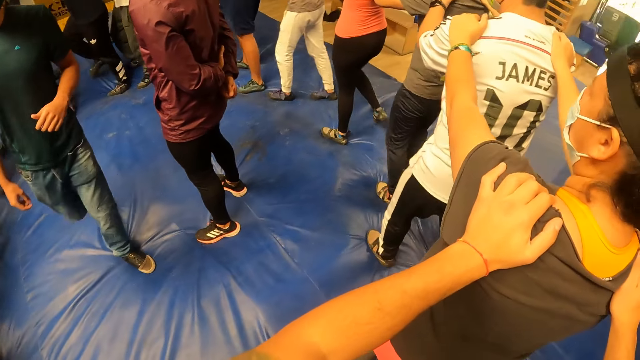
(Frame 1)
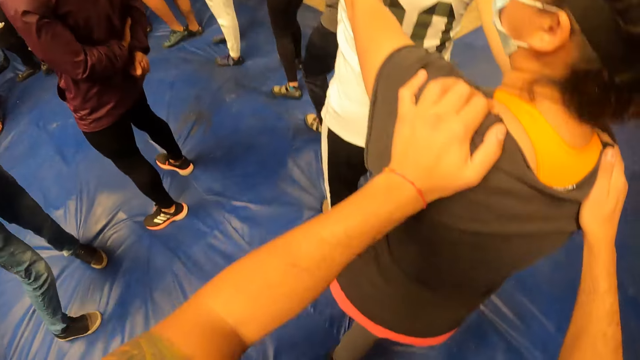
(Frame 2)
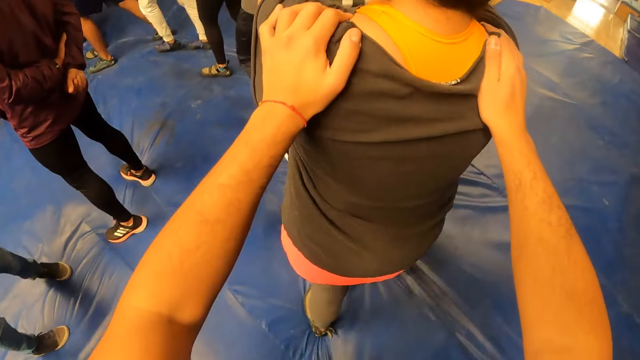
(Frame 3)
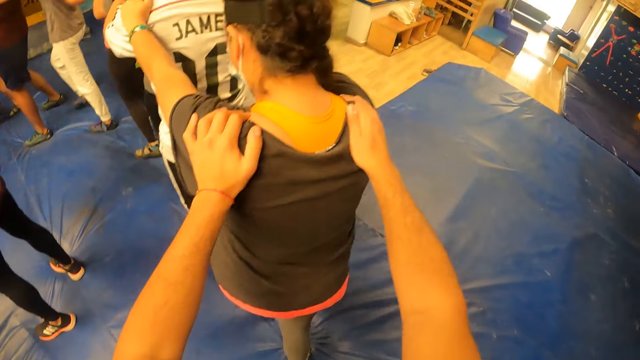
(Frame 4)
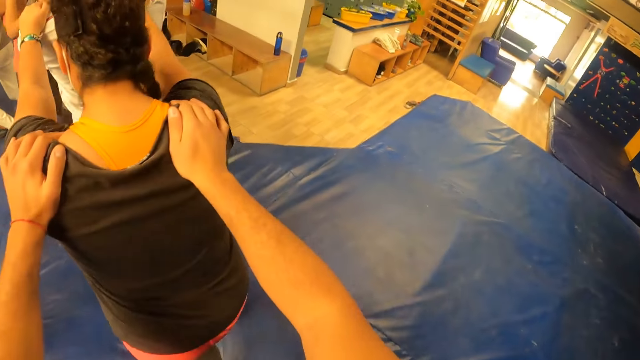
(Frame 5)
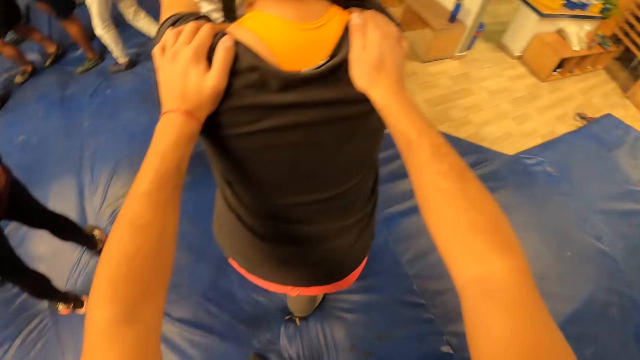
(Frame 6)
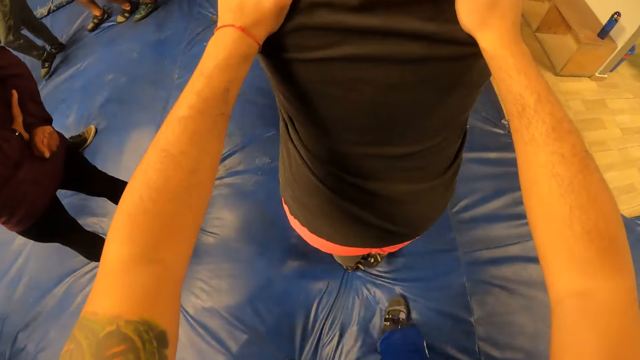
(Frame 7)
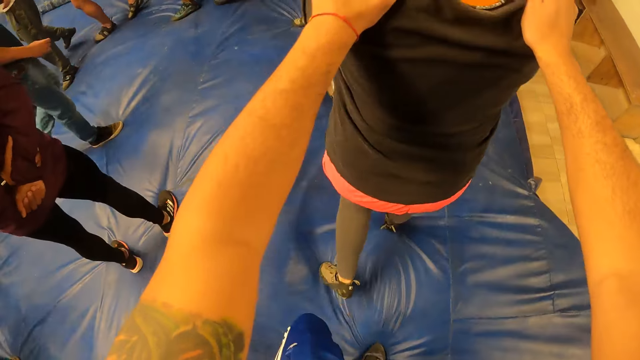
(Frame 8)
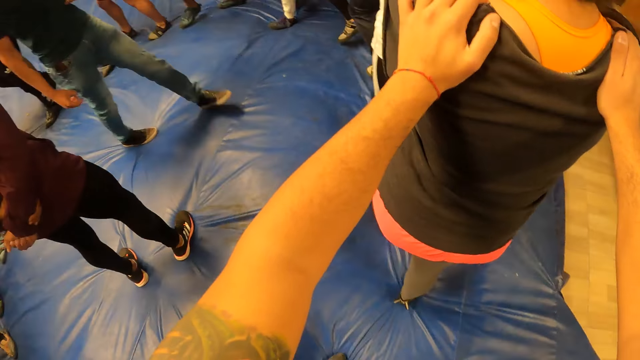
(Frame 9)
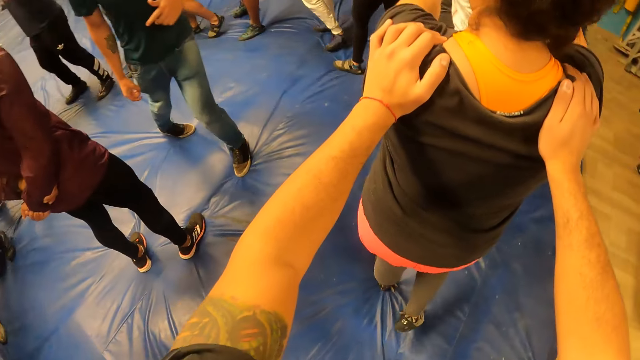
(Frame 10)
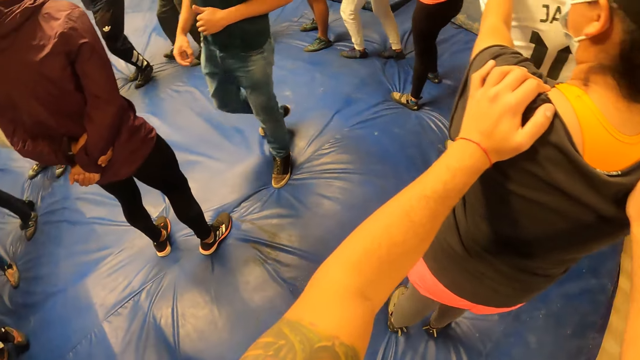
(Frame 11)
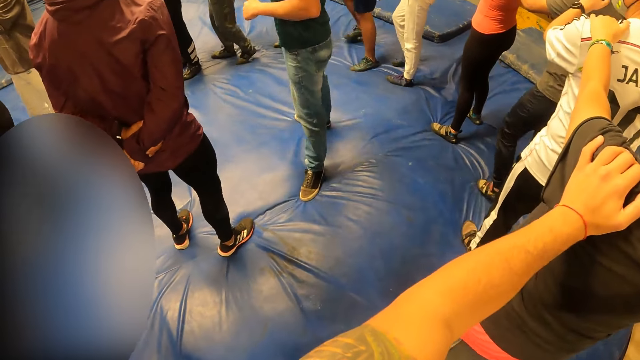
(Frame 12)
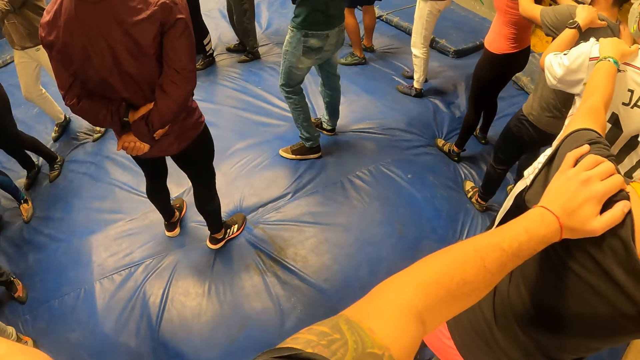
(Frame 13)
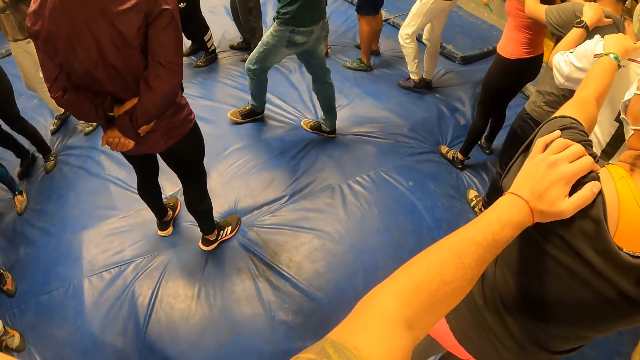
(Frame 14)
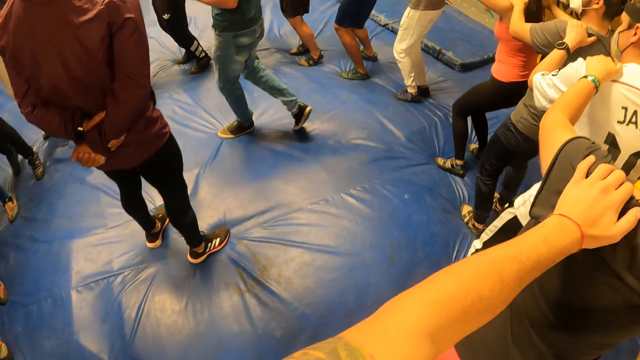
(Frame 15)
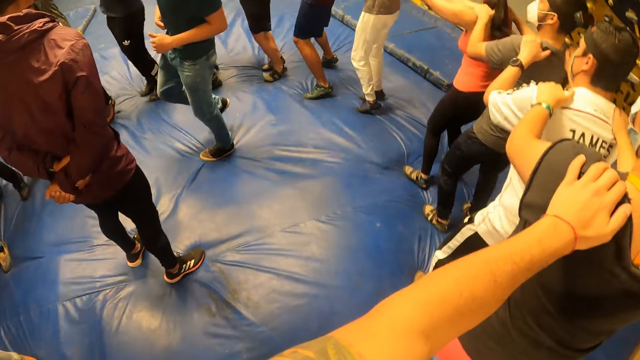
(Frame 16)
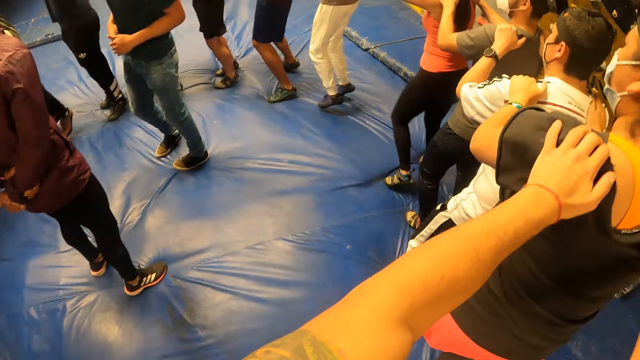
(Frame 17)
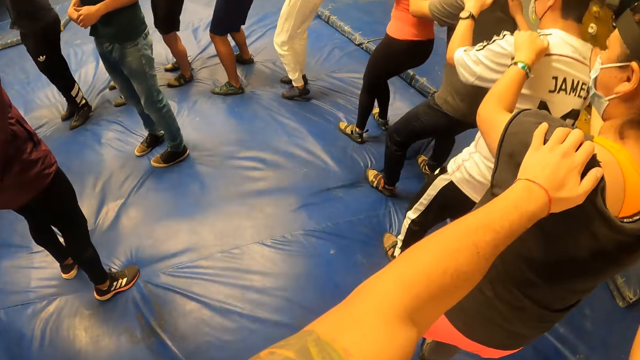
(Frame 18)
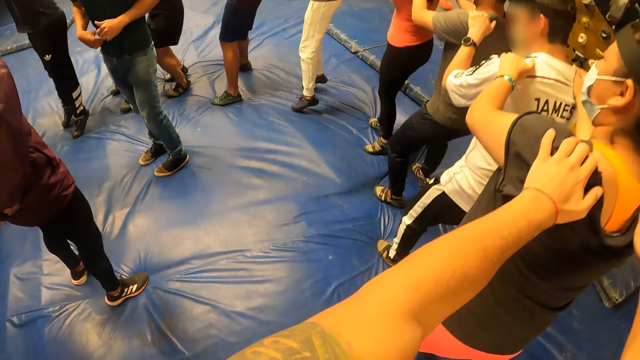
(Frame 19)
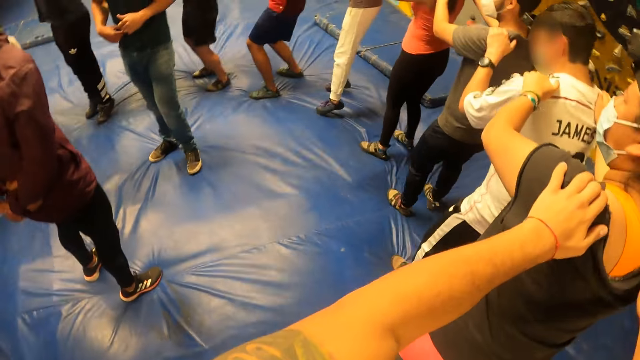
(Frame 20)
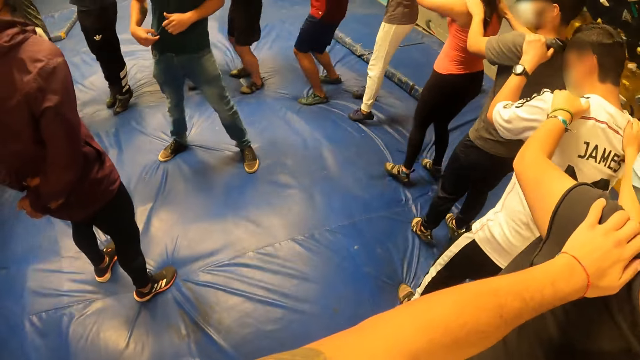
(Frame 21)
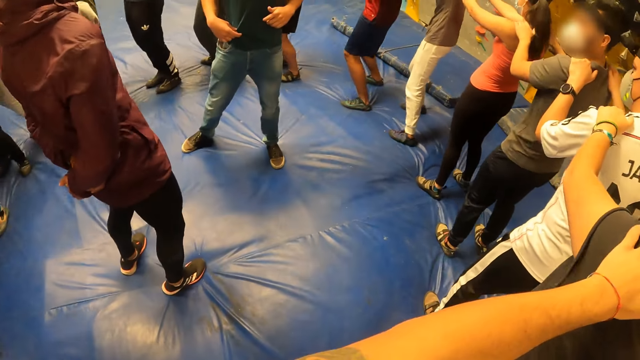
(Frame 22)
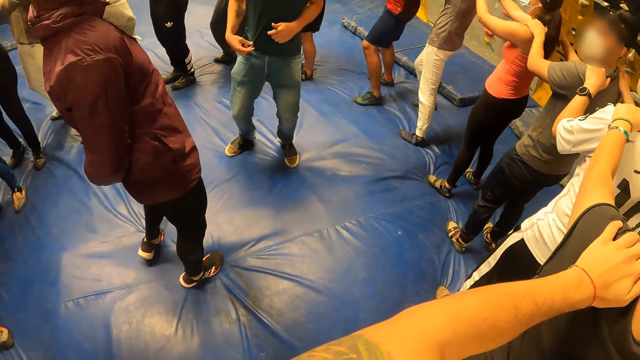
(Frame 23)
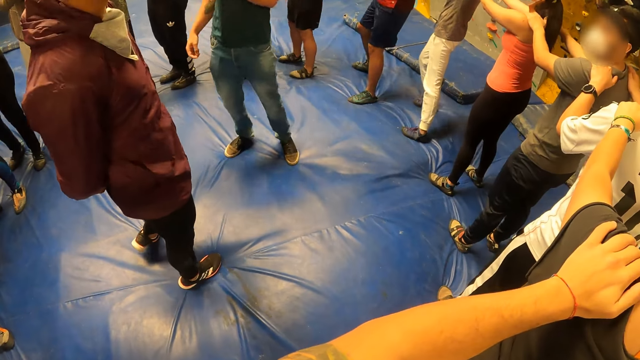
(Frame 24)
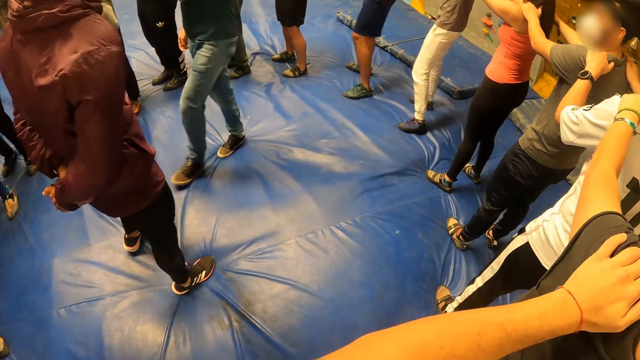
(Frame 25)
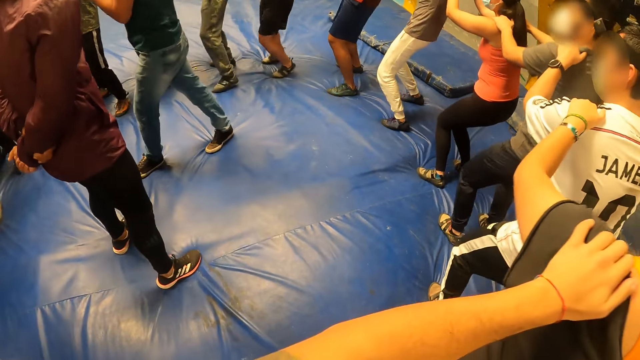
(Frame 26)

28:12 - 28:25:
The camera wearer jumps backwards.

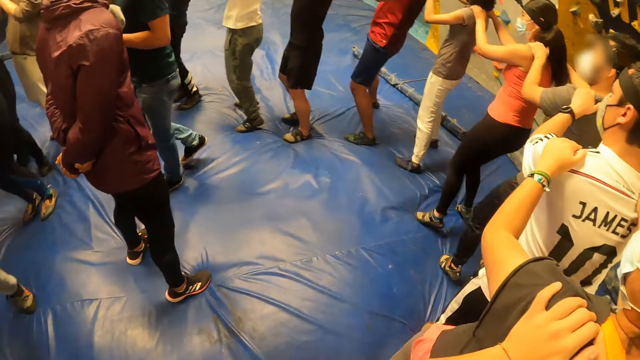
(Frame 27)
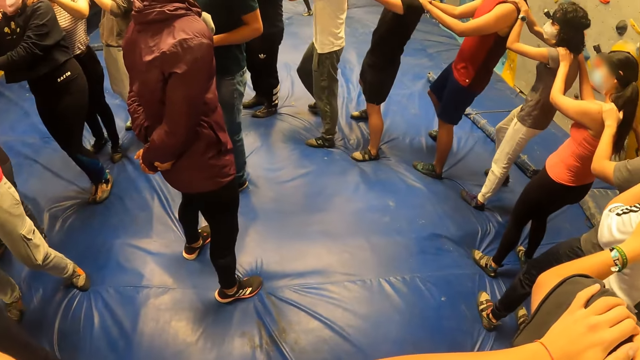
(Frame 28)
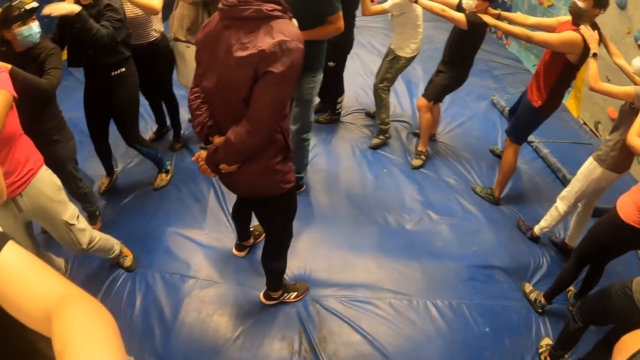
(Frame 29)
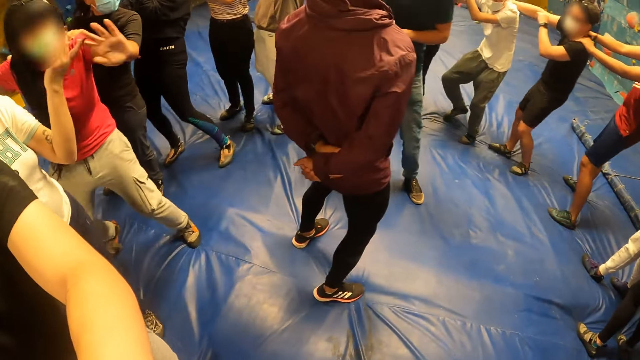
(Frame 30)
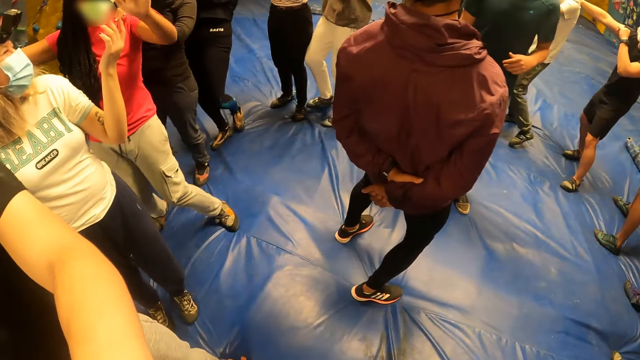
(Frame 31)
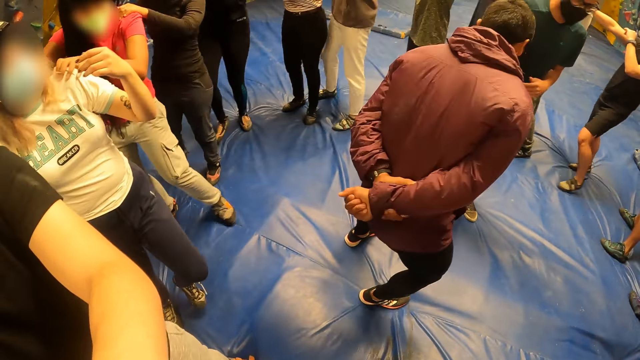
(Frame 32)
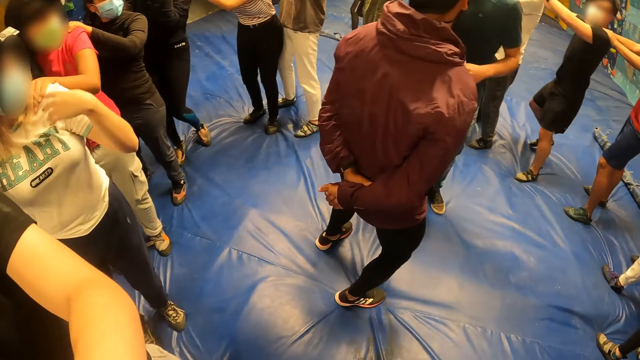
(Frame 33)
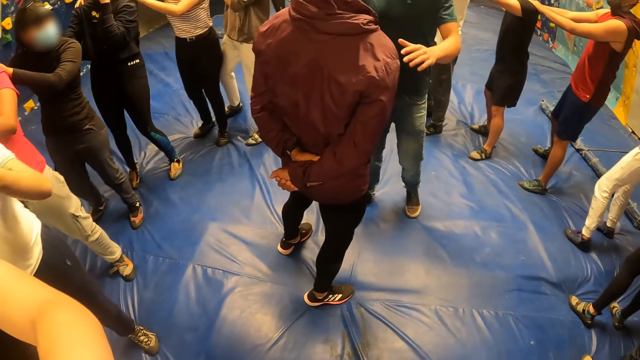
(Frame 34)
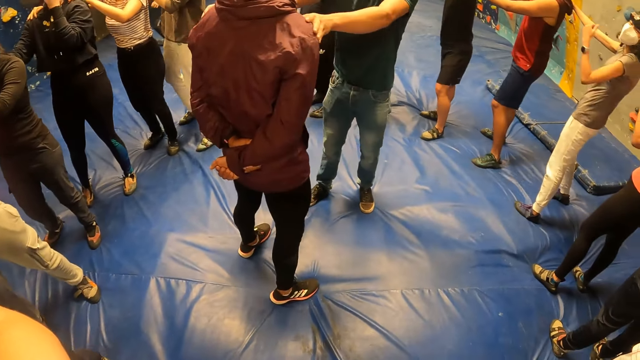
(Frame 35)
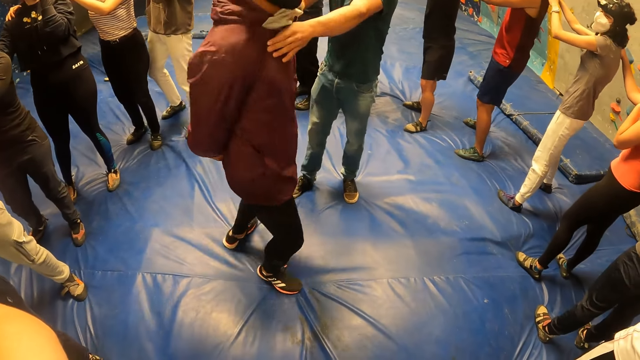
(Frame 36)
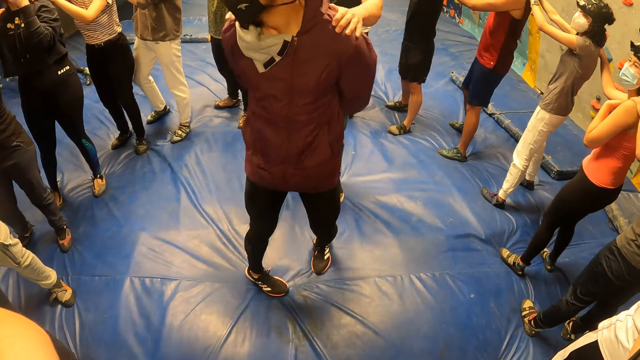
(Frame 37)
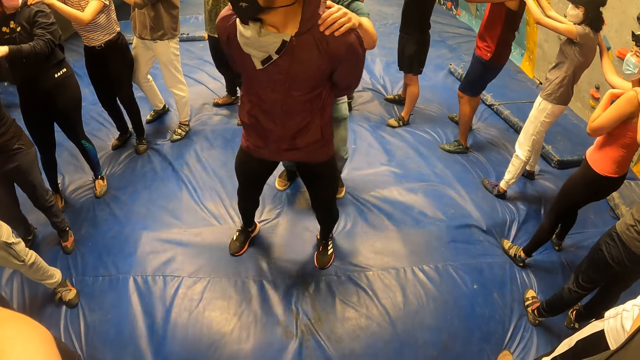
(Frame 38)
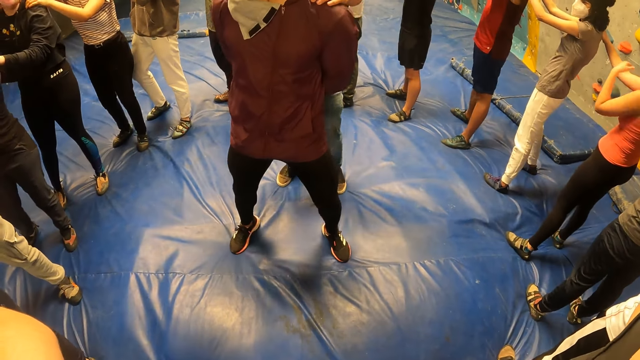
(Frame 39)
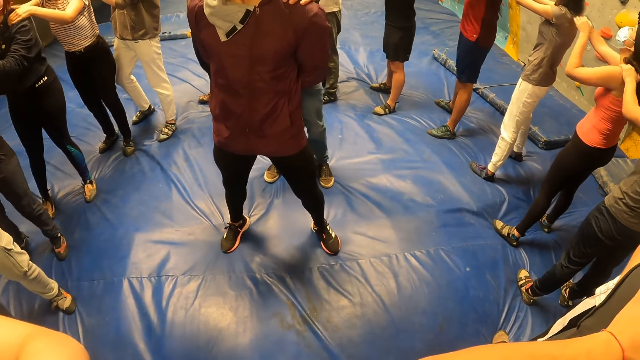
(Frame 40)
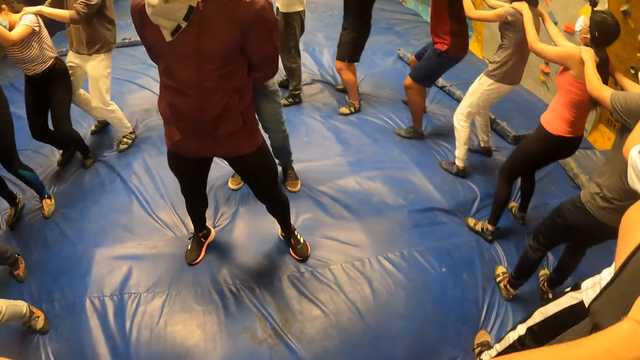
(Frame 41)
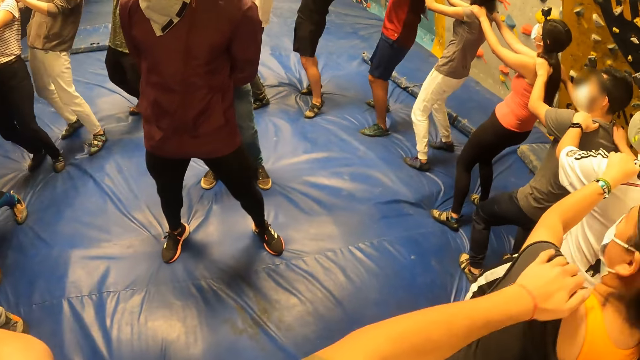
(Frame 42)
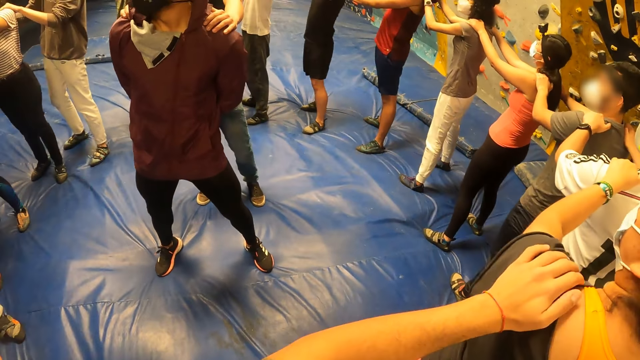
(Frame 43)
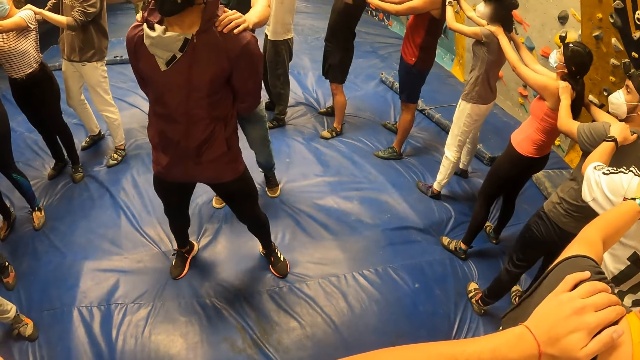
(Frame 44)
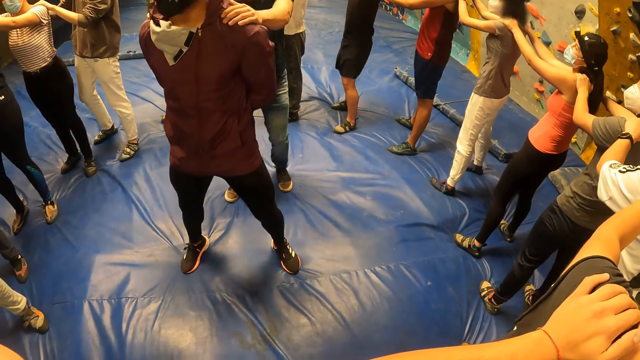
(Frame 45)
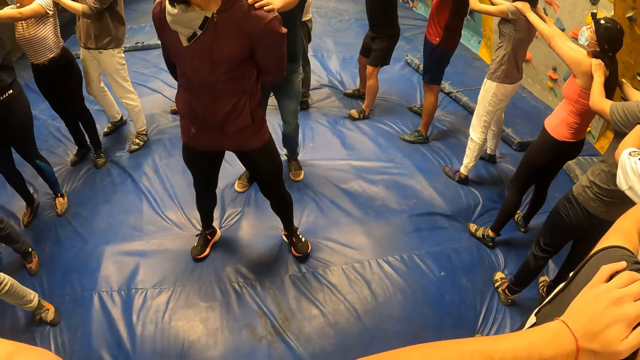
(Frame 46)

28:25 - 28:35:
The camera wearer looks around. The instructor places both hands on a man. The instructor exercises. The camera wearer exercises with the group of people. The instructor exercises.
